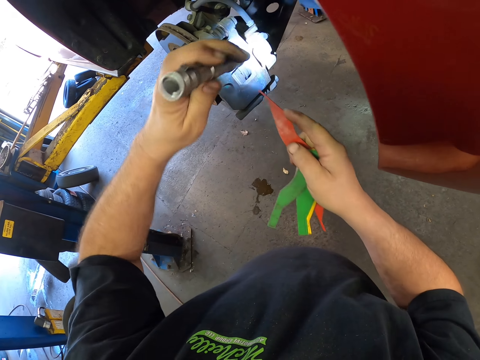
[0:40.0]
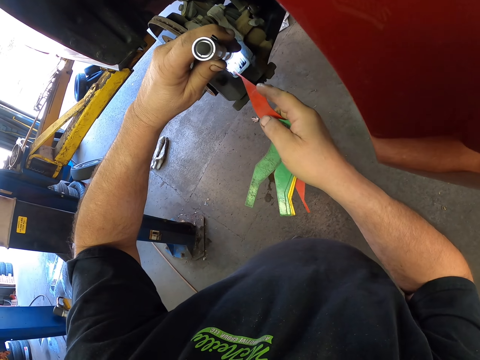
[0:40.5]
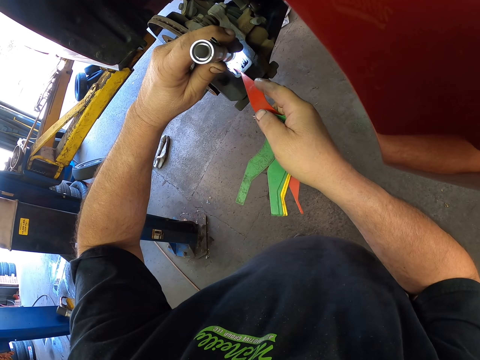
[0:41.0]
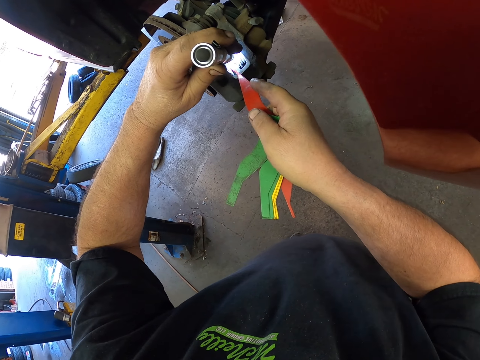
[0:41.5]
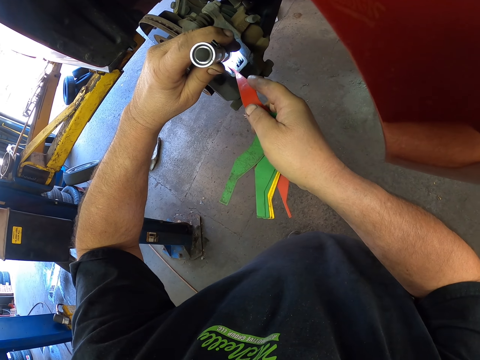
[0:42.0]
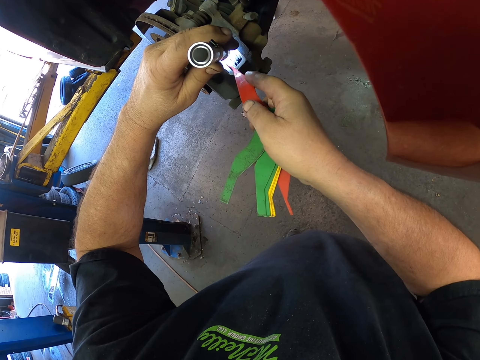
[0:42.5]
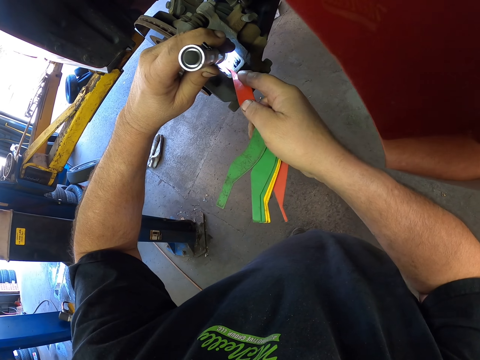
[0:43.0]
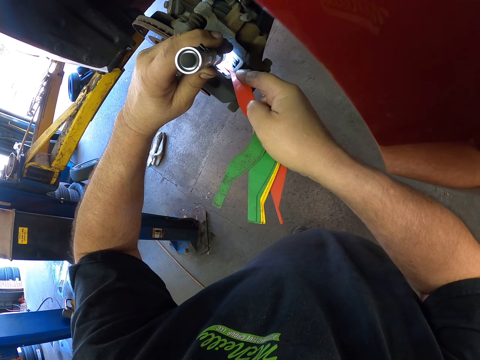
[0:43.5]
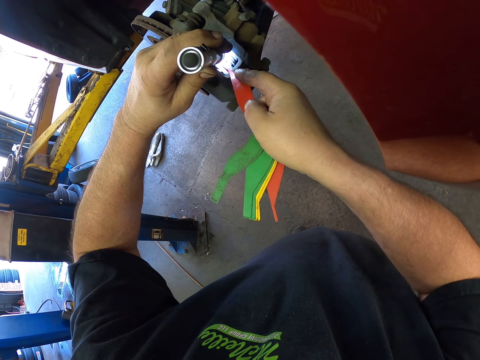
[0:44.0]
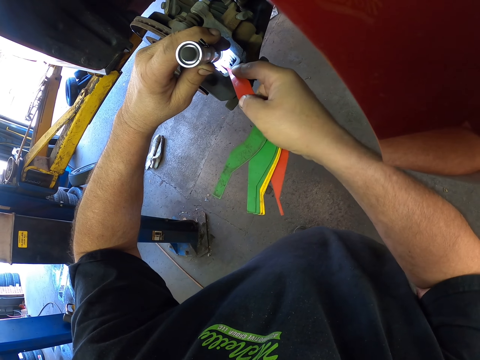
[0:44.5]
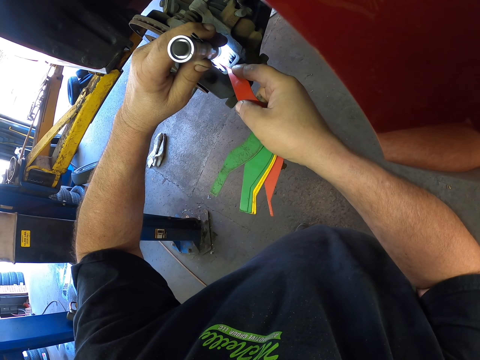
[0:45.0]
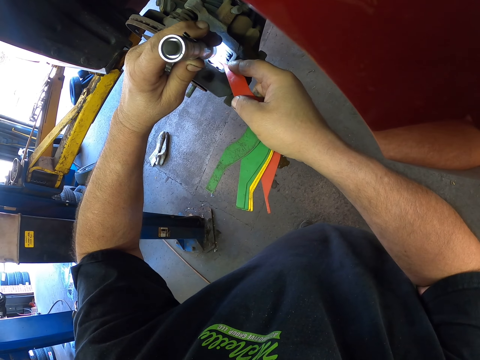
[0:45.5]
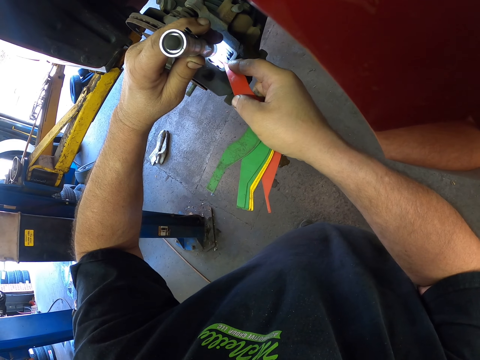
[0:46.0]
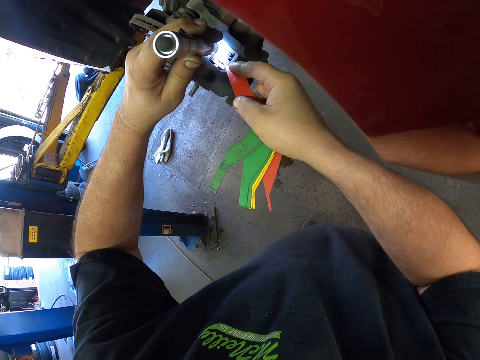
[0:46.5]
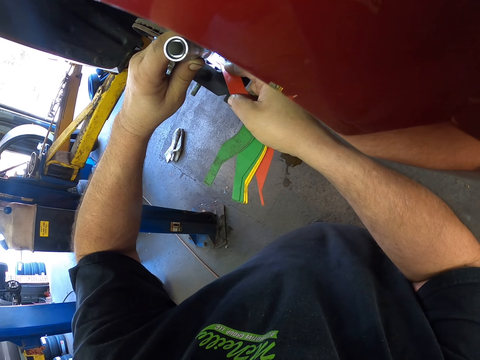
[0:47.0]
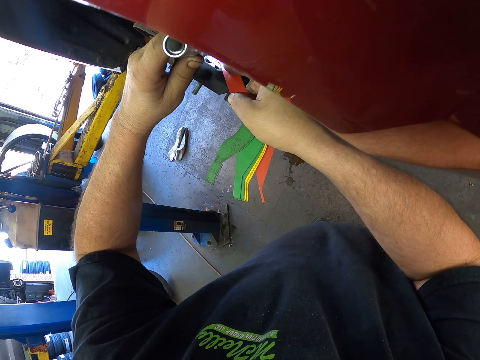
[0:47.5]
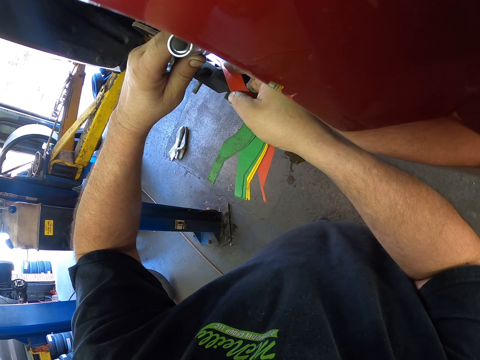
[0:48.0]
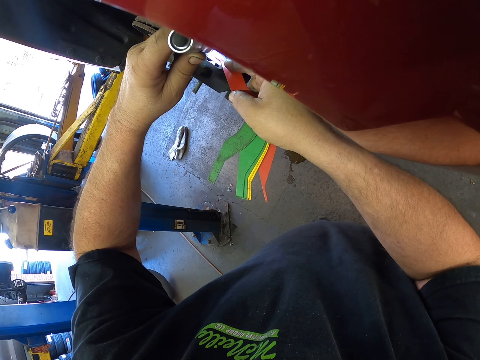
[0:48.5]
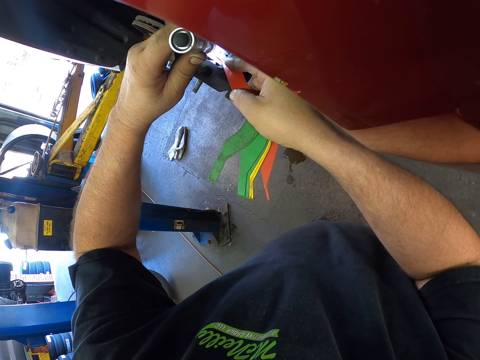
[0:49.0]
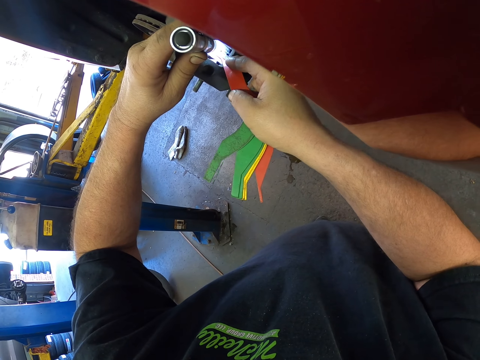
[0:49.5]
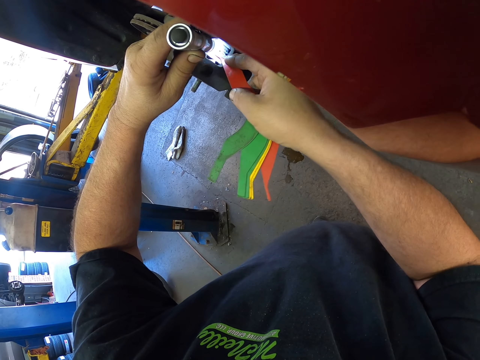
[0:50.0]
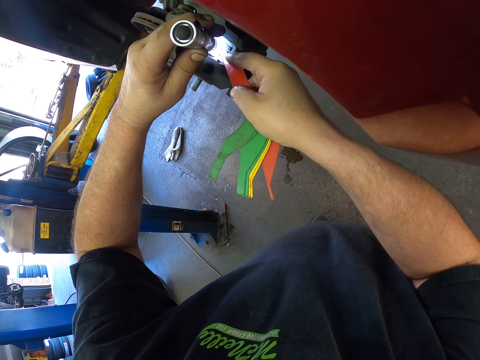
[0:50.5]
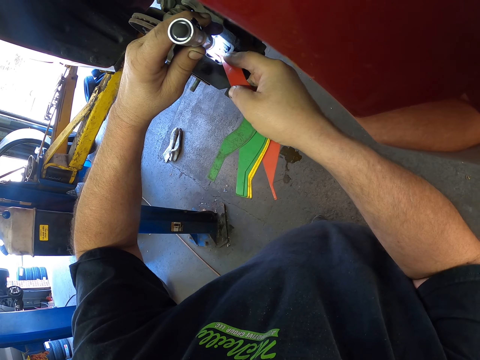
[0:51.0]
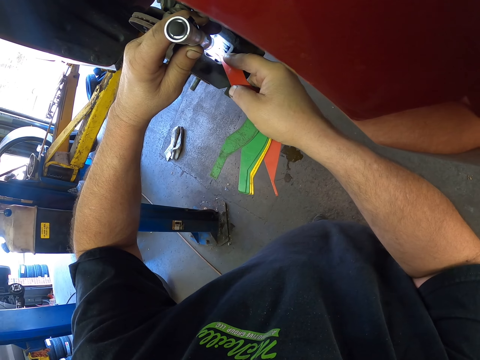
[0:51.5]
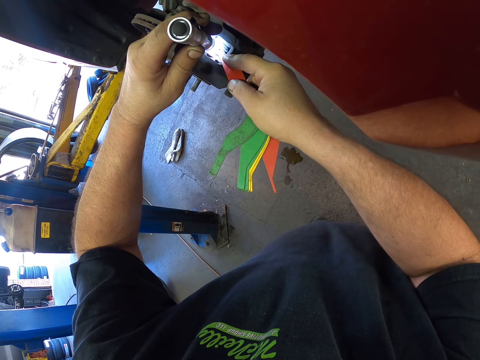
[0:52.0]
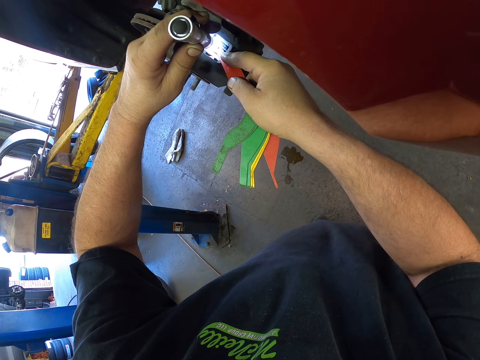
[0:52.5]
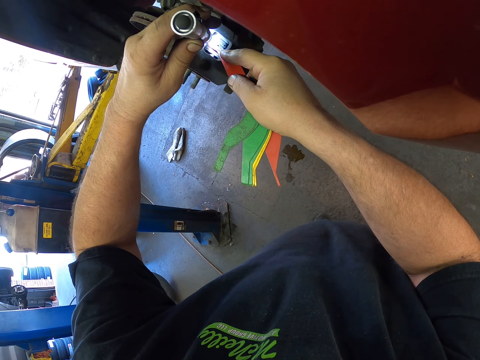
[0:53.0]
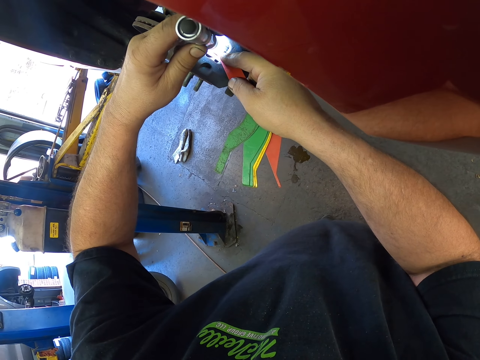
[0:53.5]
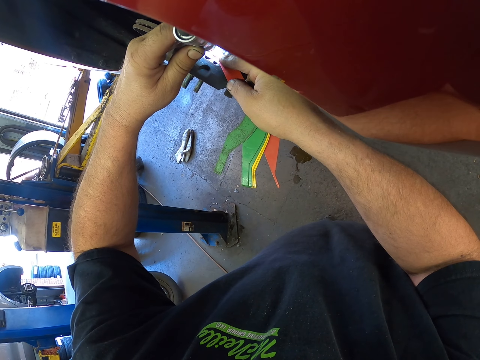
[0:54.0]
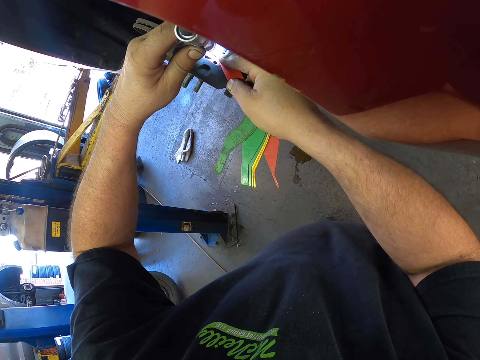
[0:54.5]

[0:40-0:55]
The camera wearer fixes a wheel hub. They hold the torch.

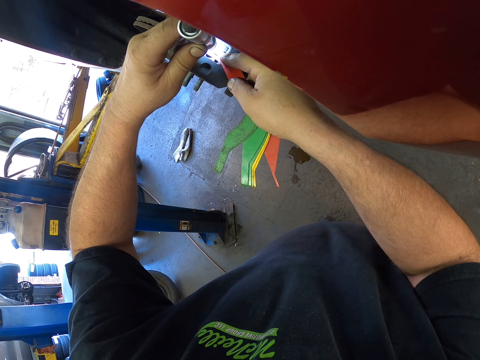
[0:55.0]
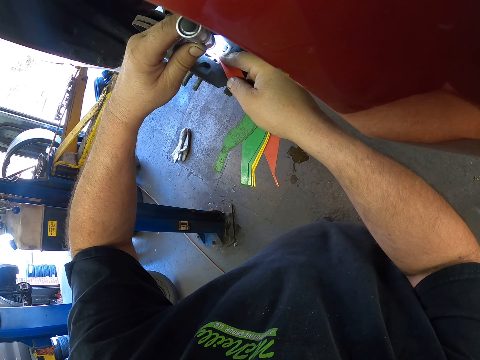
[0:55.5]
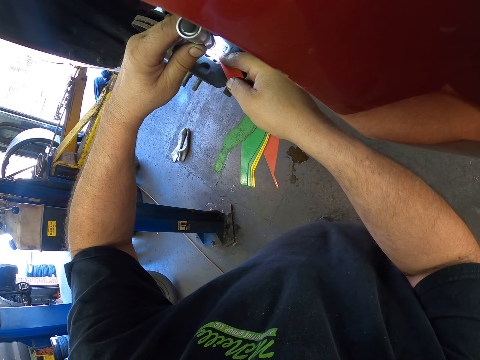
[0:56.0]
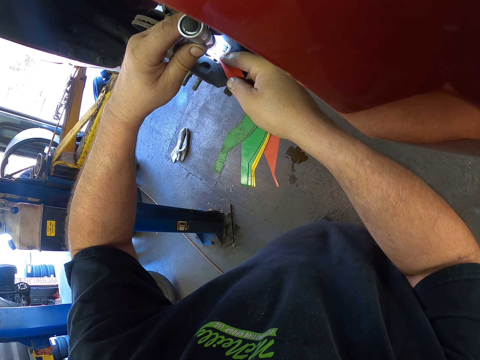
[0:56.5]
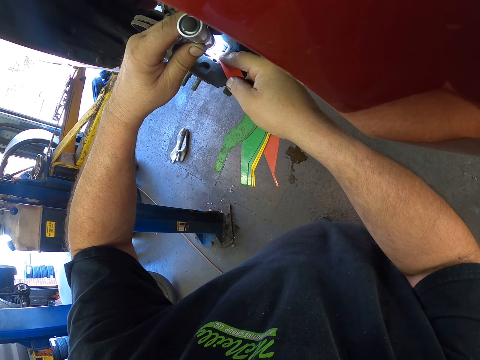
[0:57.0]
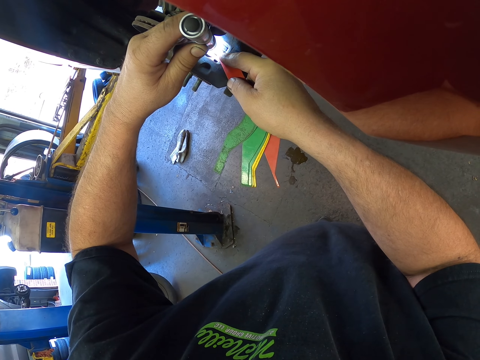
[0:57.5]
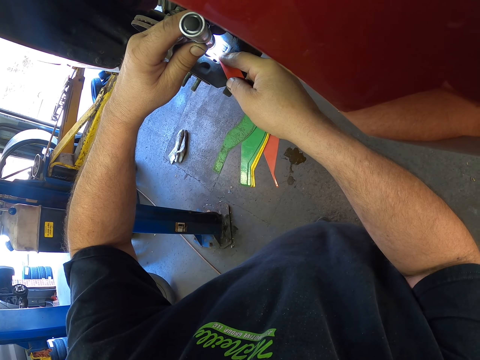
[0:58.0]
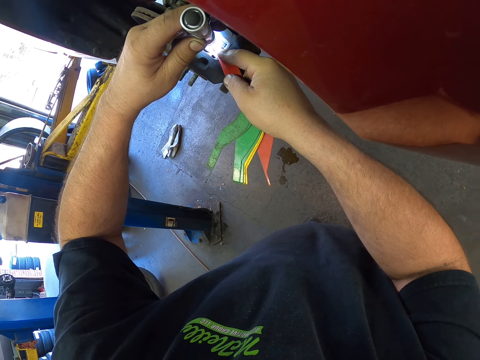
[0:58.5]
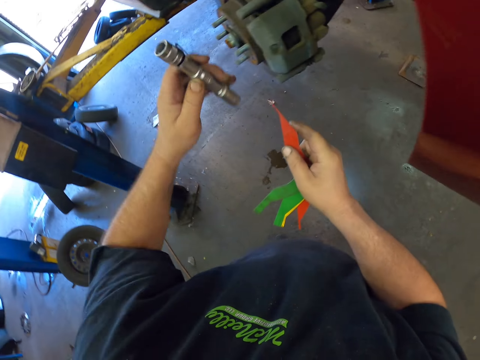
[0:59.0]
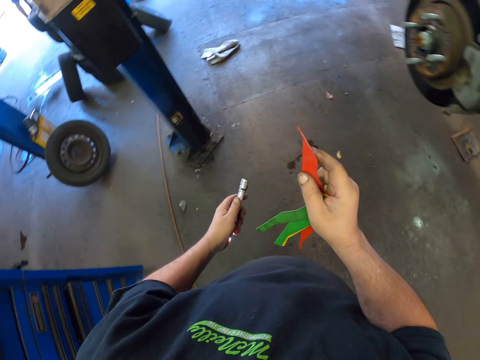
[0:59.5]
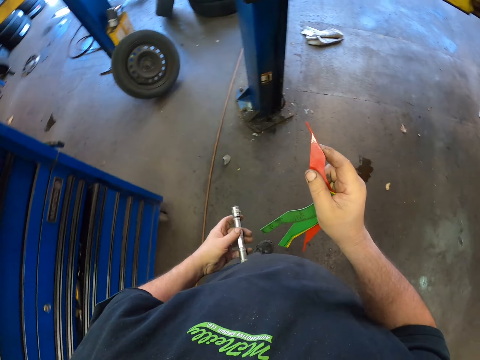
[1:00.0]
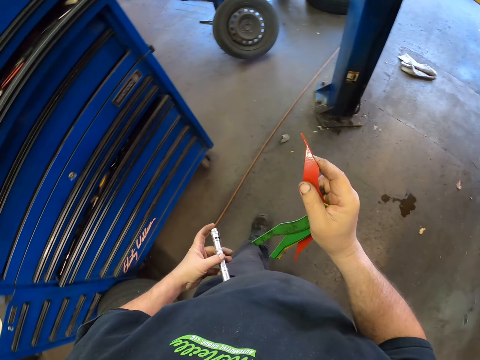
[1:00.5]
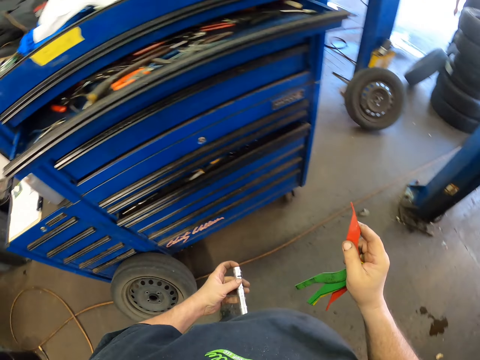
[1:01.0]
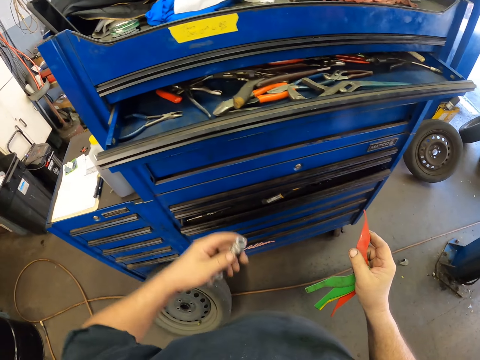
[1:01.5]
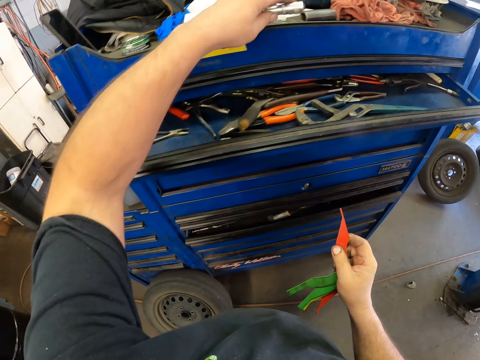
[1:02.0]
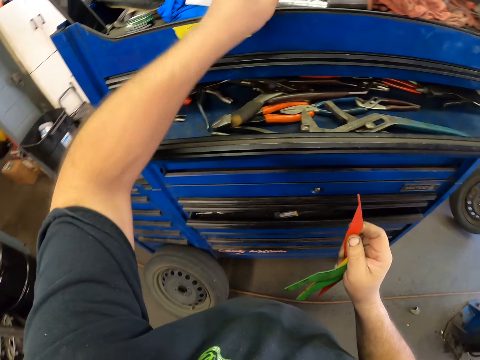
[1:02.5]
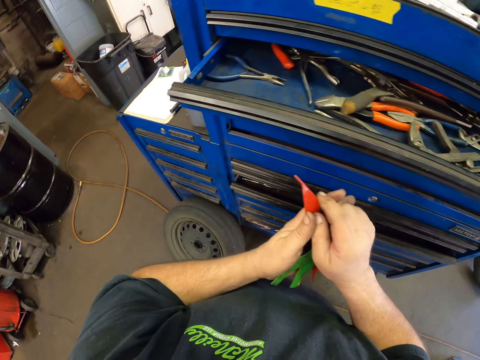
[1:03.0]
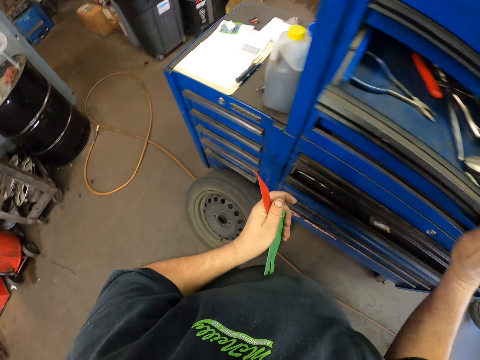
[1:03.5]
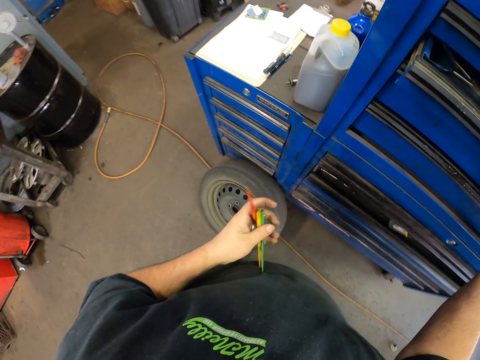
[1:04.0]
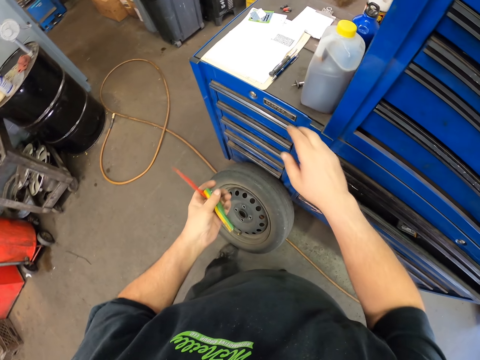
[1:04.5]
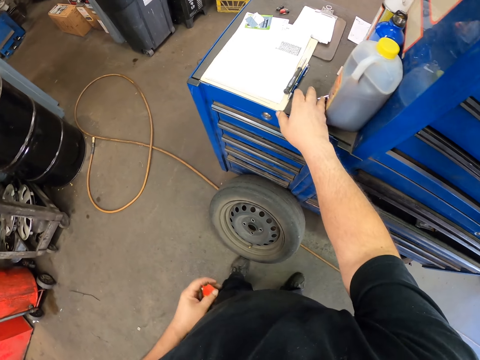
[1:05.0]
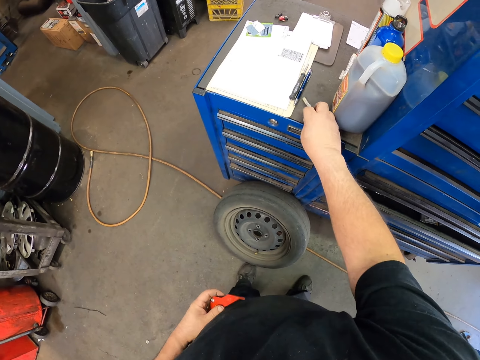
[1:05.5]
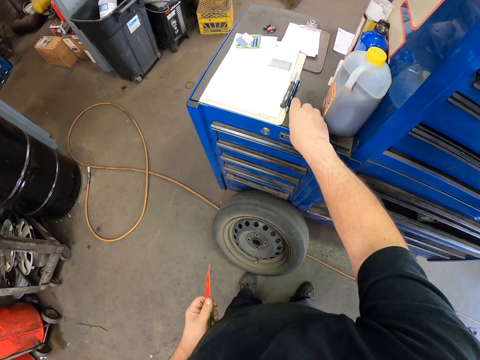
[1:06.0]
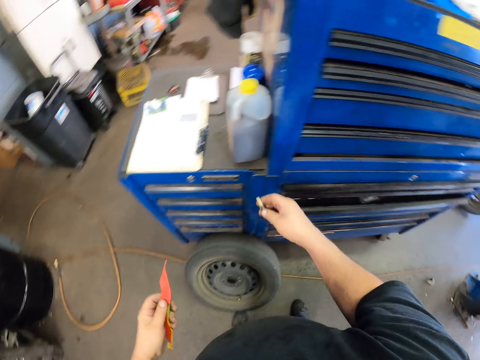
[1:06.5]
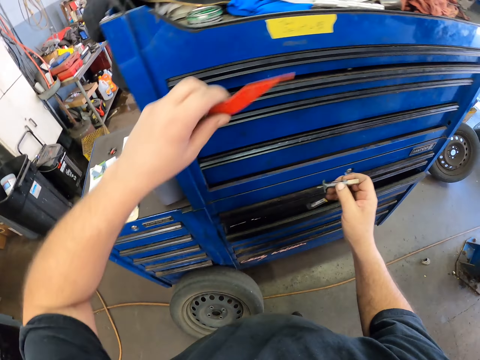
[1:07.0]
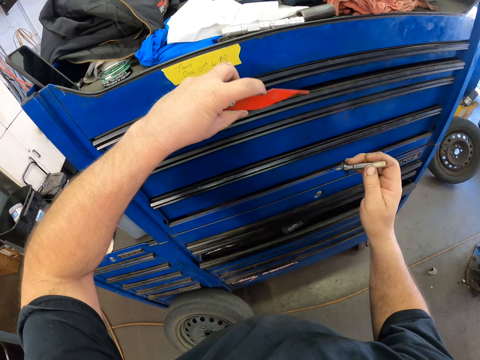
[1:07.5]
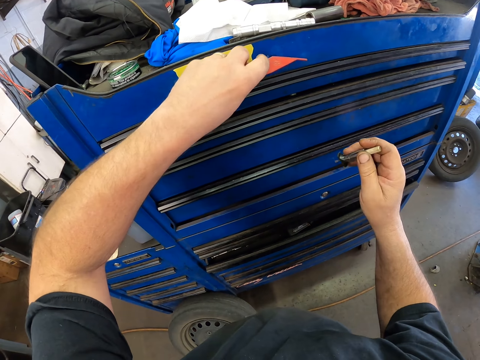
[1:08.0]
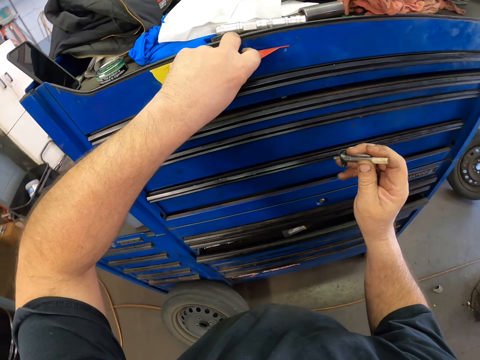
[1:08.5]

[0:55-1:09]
The camera wearer turns around. He puts the torch on a drawer cabinet. He shifts something to his left hand. He picks up something.
